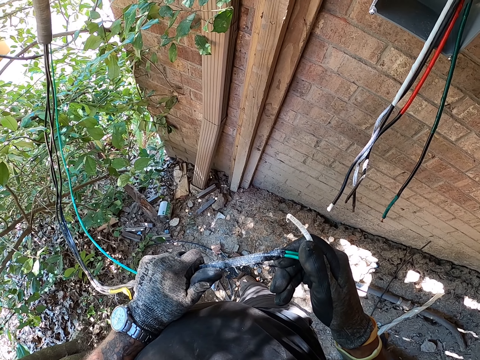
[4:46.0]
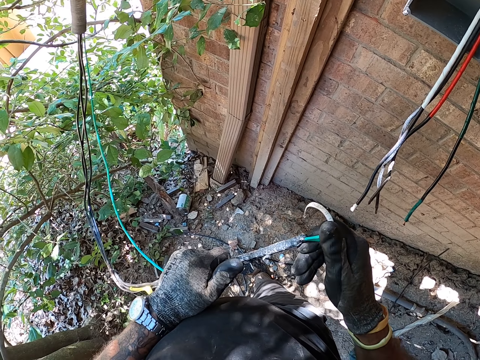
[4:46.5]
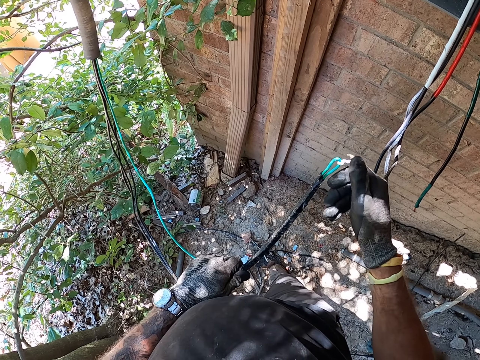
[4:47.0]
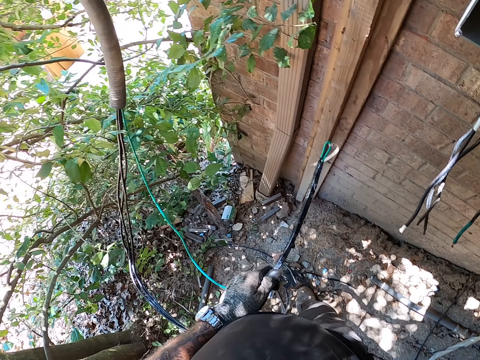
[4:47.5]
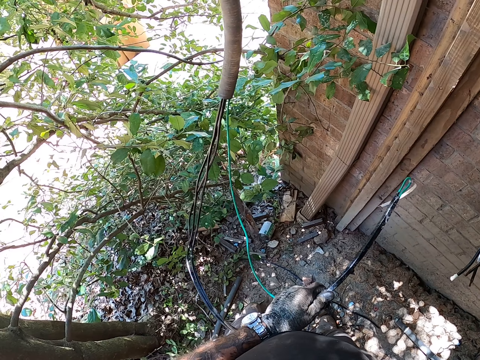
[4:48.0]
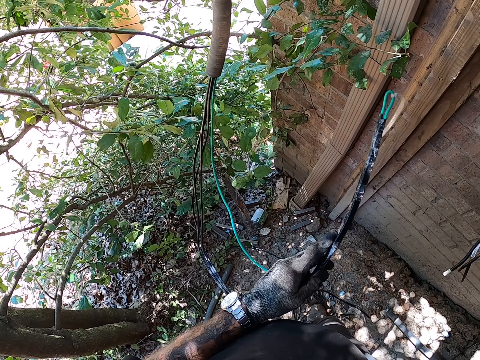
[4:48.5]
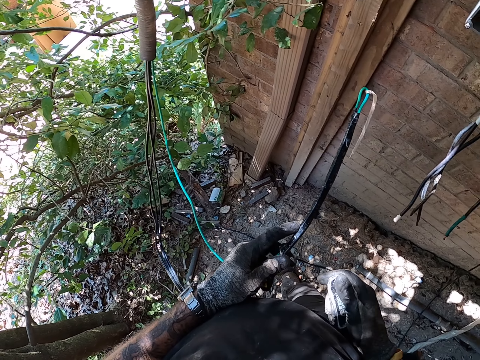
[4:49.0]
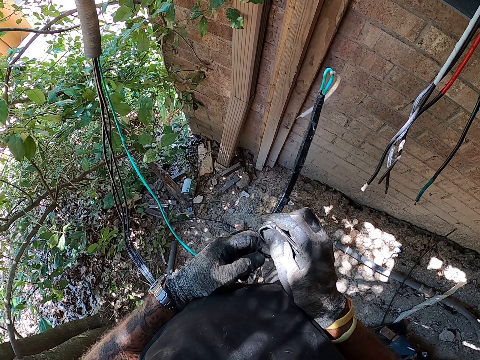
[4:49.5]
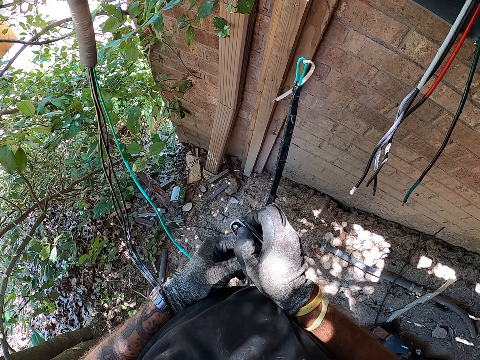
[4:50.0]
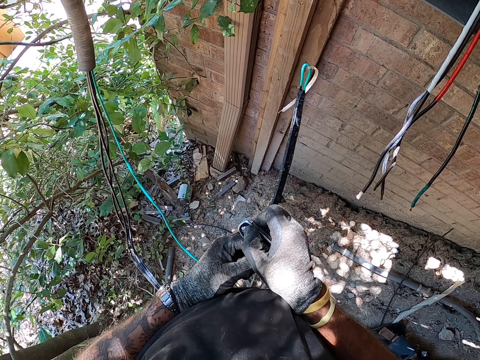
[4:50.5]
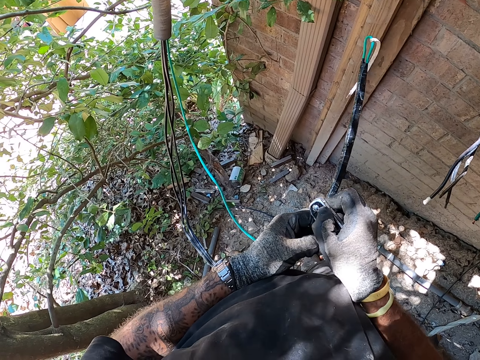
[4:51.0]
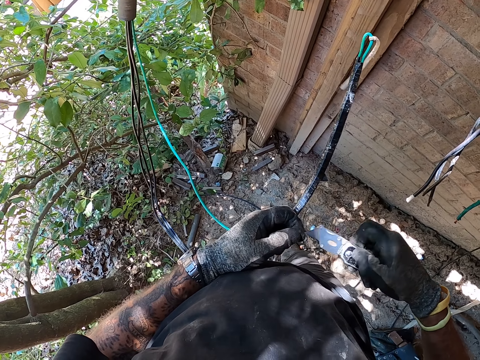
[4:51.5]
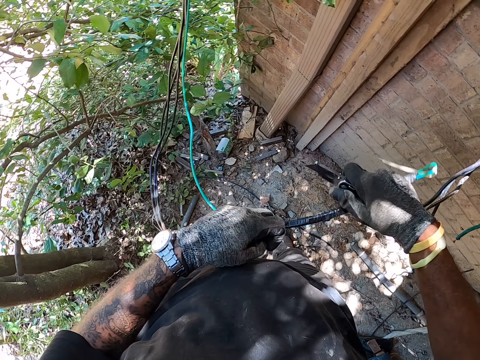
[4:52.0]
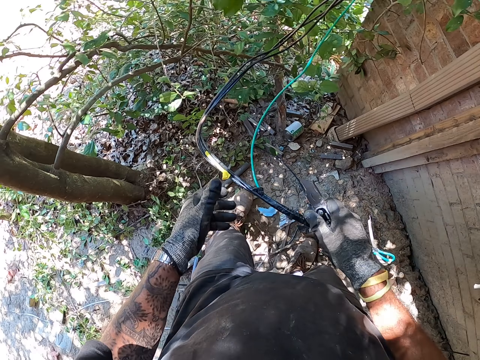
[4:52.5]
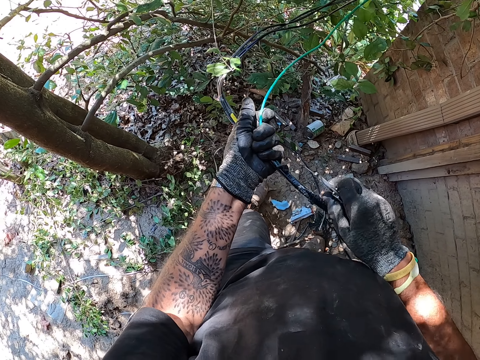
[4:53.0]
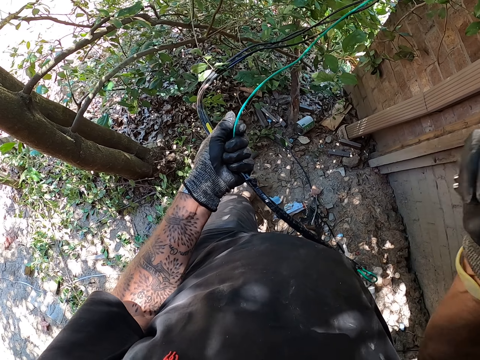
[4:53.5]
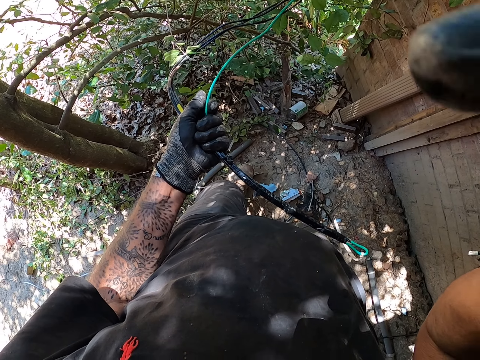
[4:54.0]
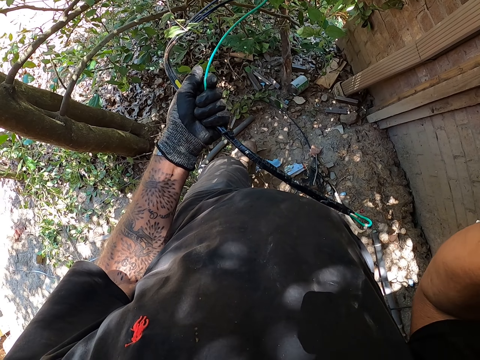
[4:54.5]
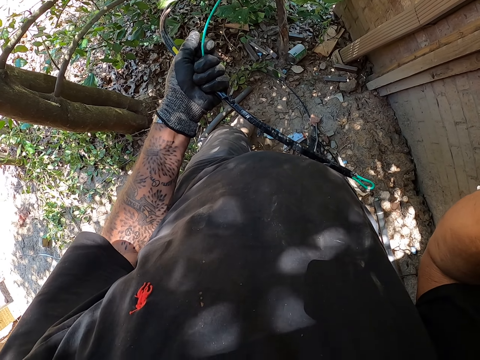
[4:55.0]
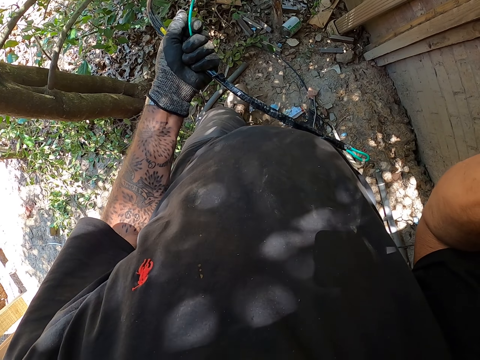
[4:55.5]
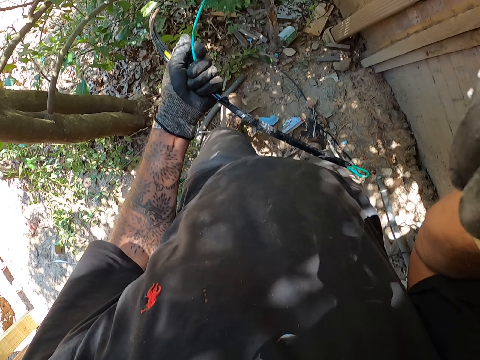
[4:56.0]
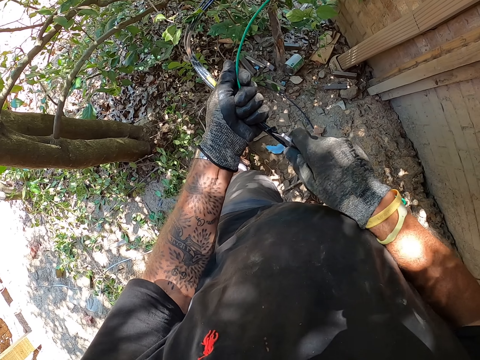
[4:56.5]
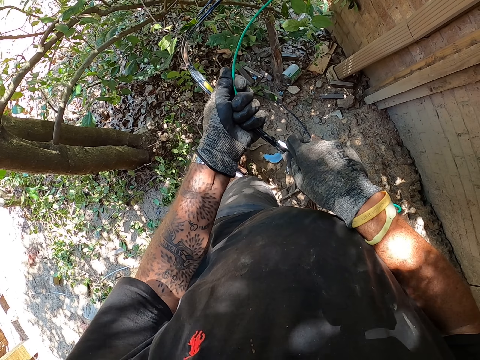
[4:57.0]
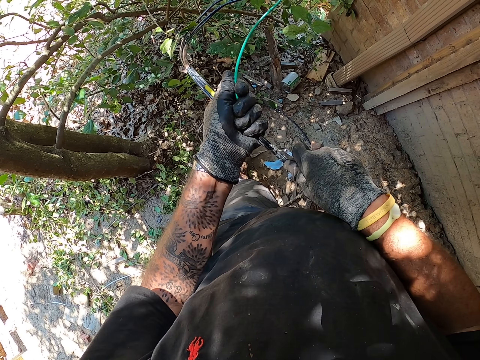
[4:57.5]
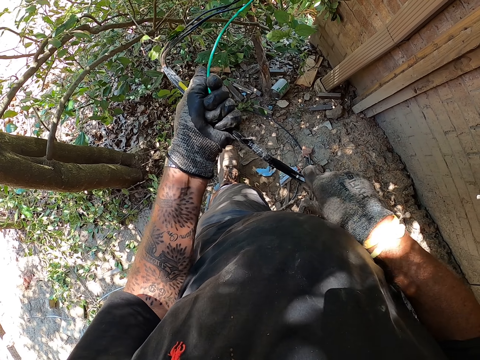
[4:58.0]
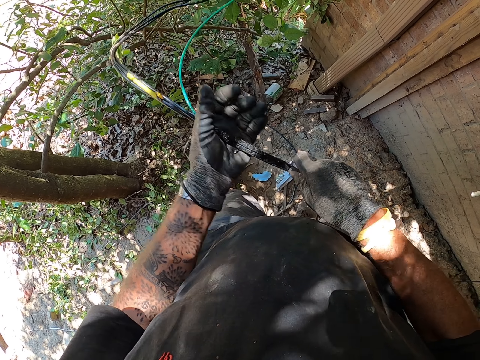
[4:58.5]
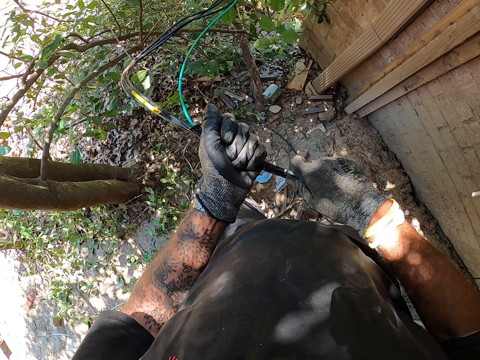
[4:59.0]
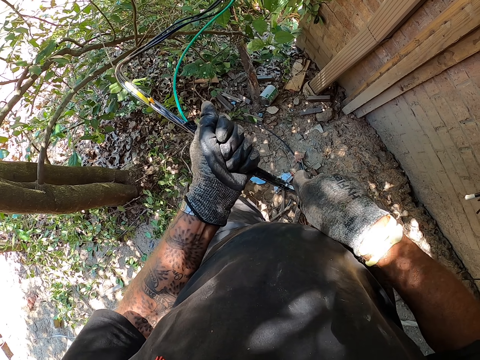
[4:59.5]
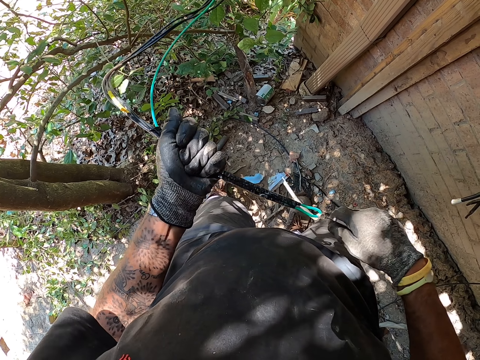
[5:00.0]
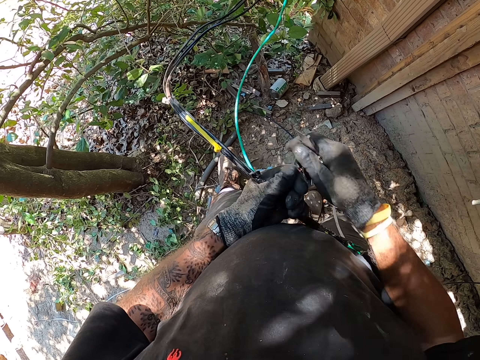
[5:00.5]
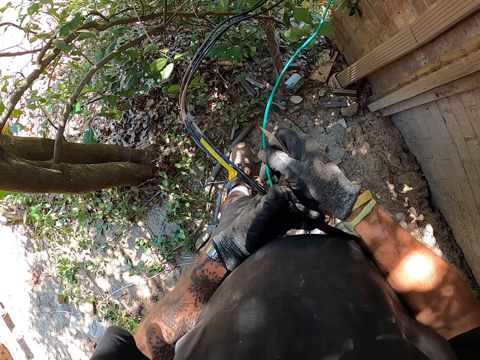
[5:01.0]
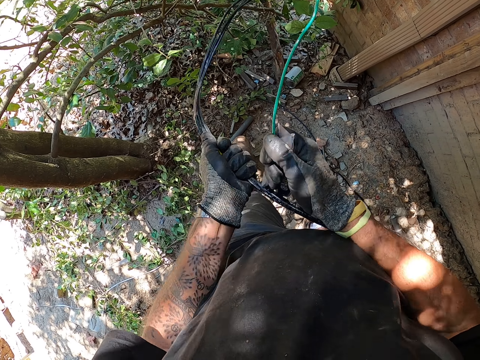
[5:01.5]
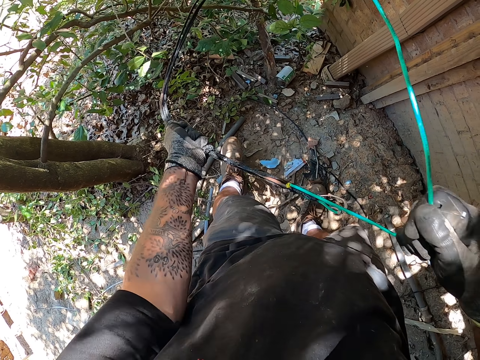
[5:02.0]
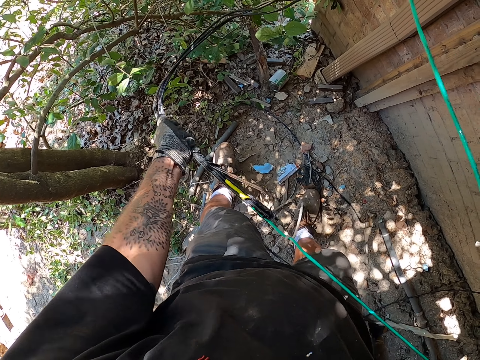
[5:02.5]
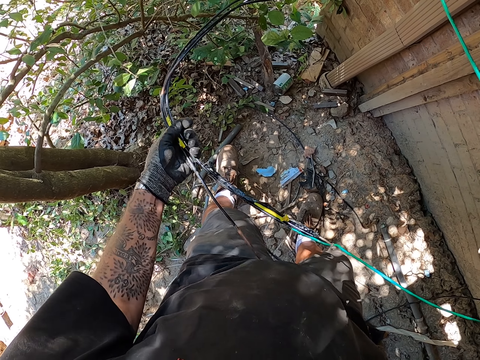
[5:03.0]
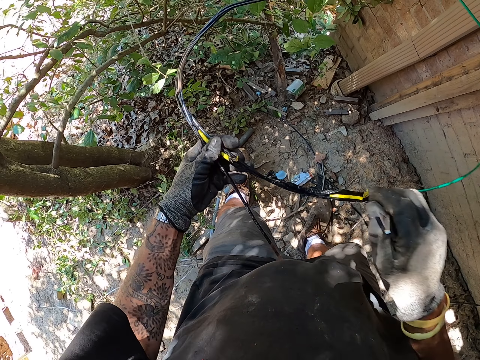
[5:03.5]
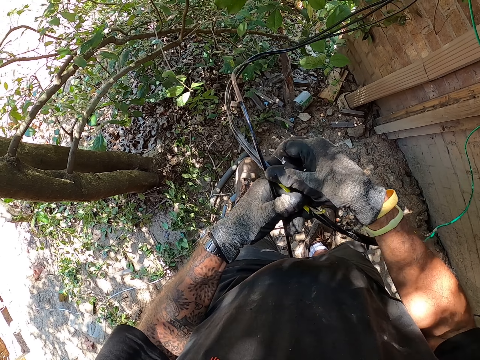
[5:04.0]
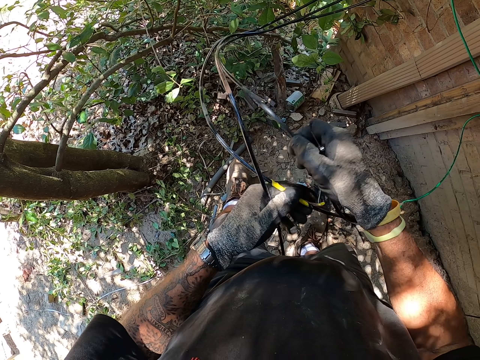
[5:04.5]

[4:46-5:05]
The camera wearer picks up the knife from the pocket. They hold a pen knife. They look at the cable. They cut tape with the pen knife. They cut through the cables. They separate the cables. They pull a wire.

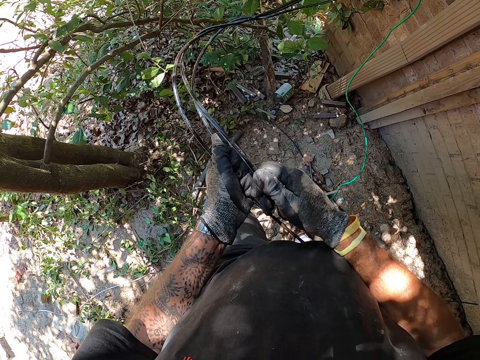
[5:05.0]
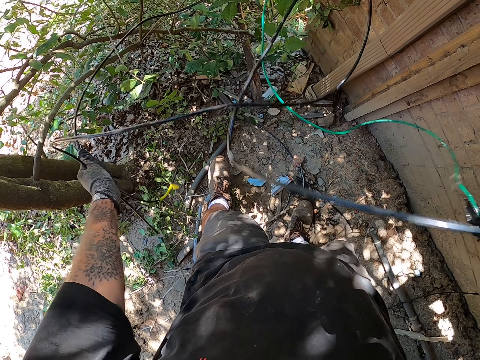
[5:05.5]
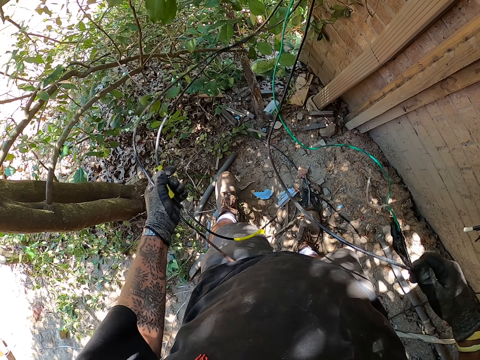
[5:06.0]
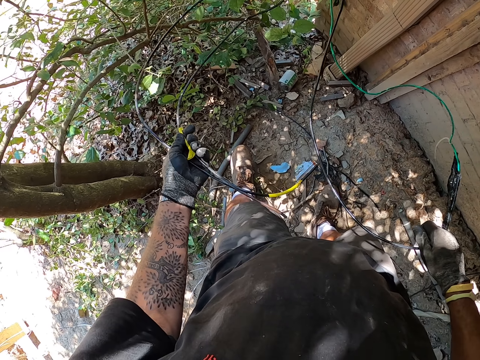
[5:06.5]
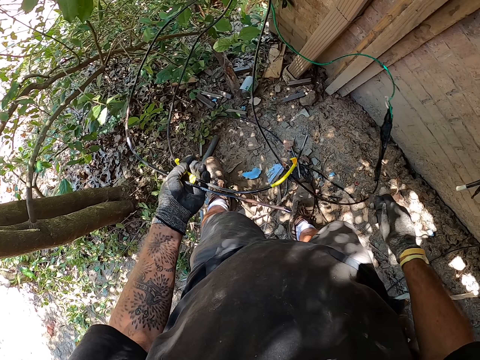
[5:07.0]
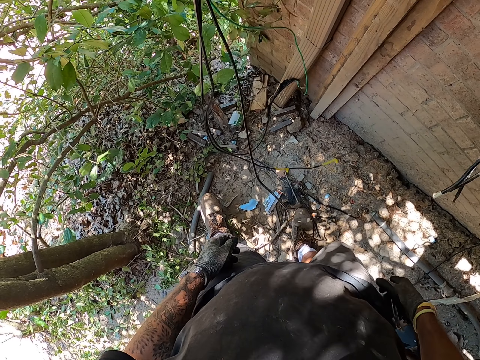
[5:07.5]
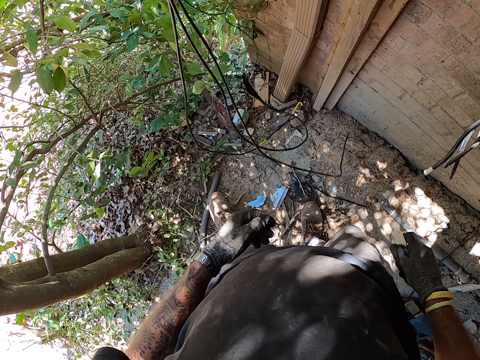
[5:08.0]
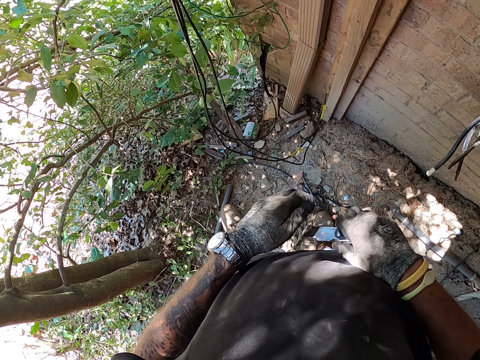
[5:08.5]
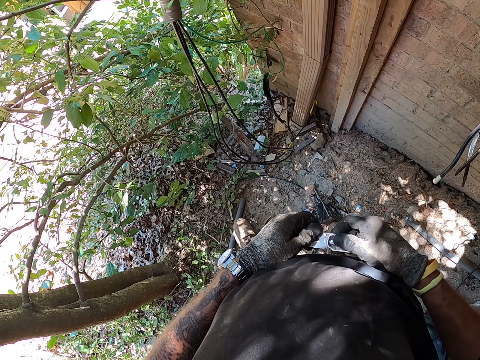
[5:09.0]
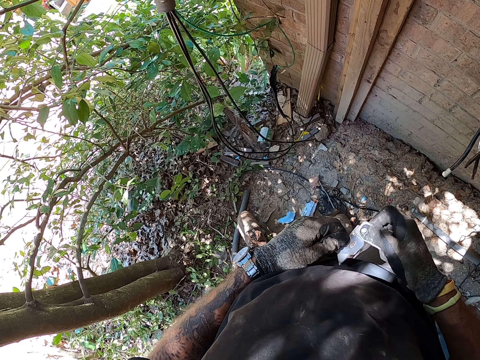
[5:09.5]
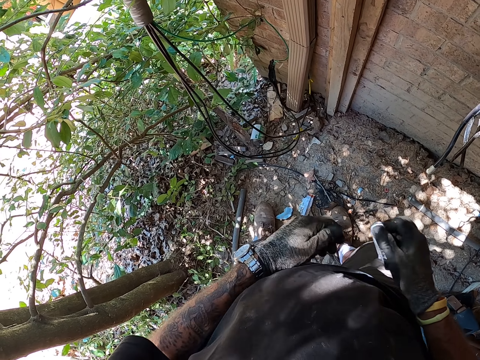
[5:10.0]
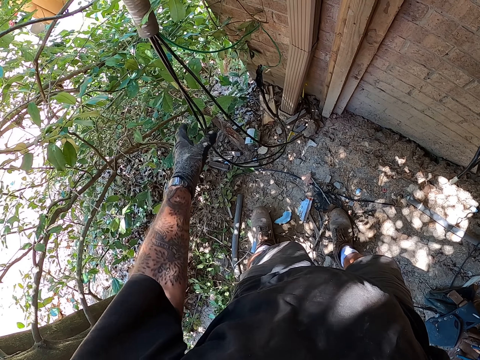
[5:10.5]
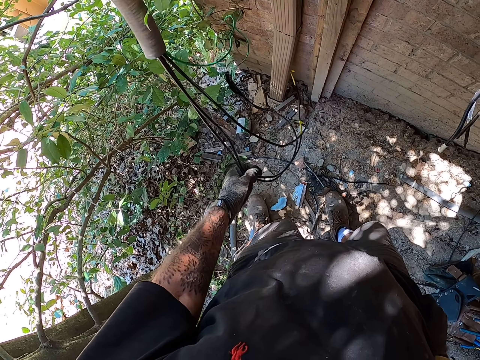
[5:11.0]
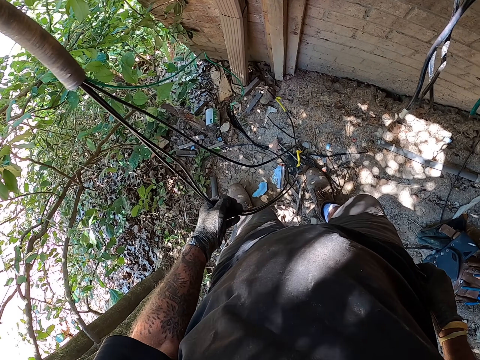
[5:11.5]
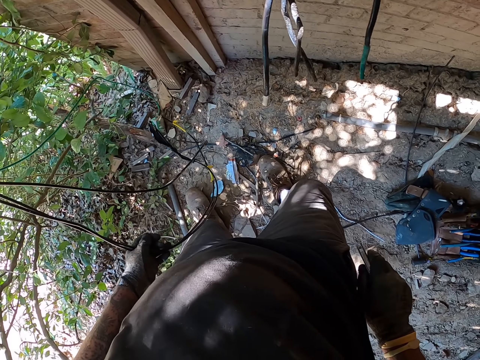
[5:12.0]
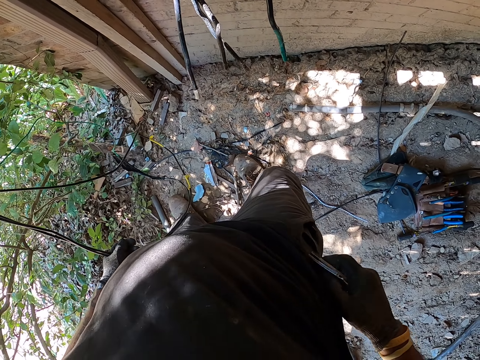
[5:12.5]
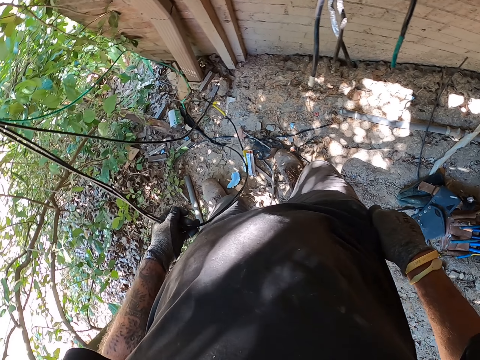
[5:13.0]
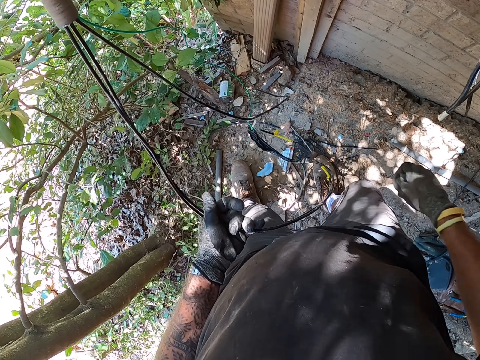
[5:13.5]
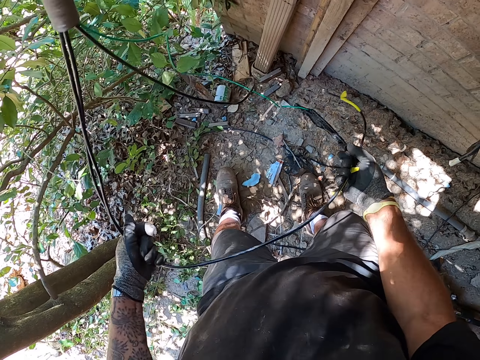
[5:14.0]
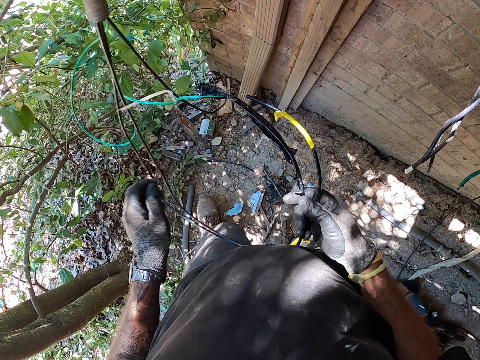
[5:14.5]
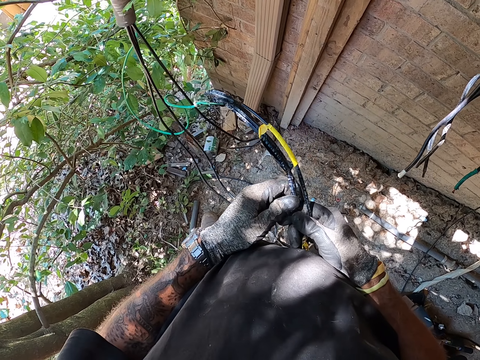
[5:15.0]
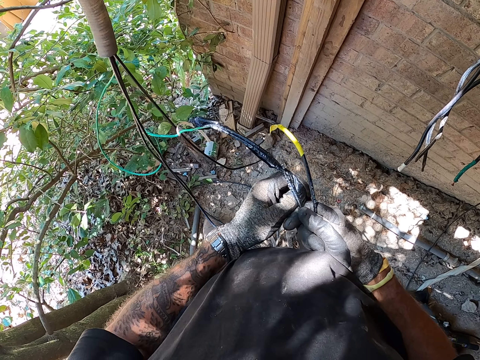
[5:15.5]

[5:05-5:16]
The camera wearer puts the knife in the pocket. They hold on the wires. They remove the adhesive tape from the cables.
